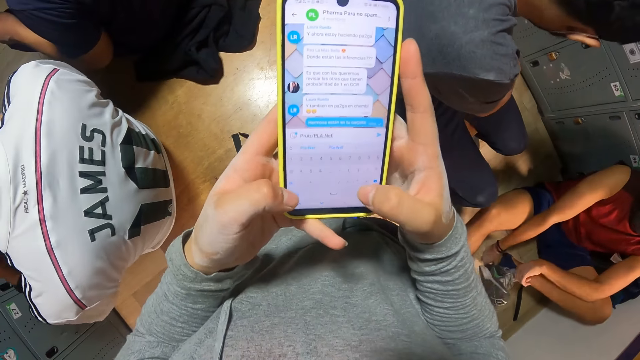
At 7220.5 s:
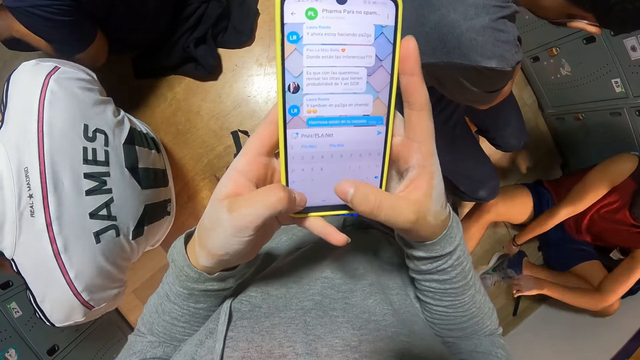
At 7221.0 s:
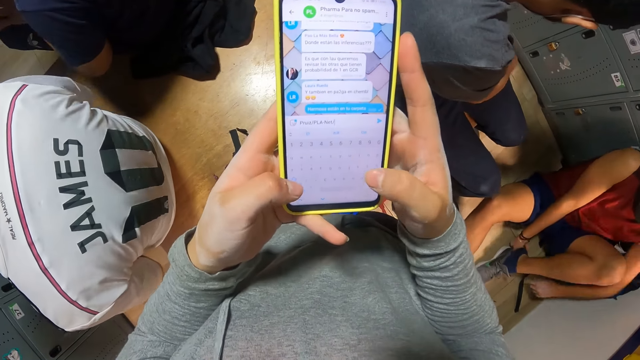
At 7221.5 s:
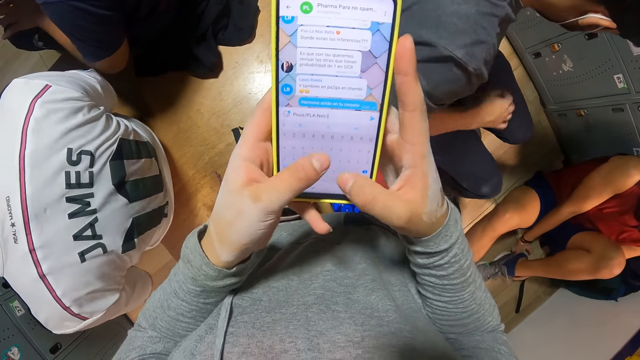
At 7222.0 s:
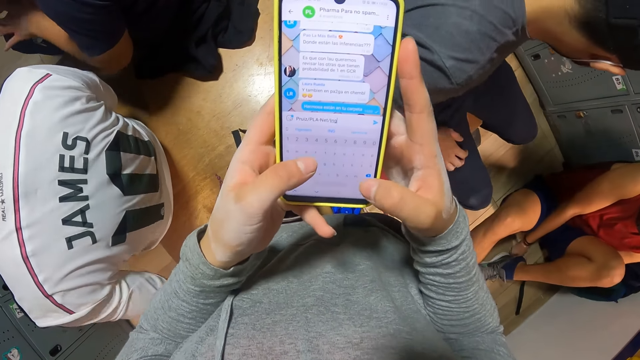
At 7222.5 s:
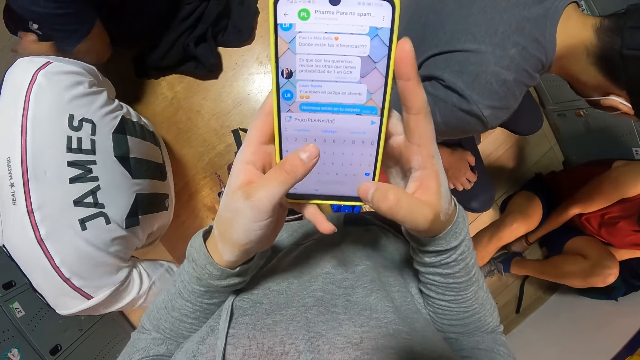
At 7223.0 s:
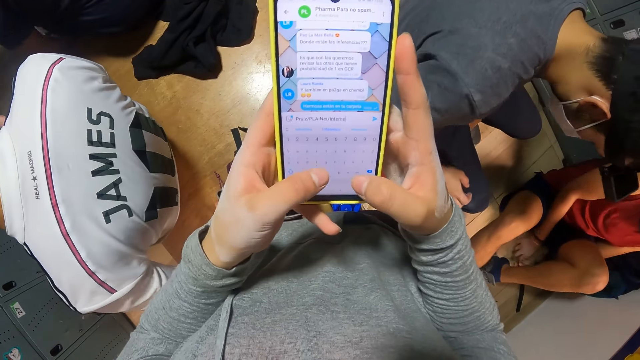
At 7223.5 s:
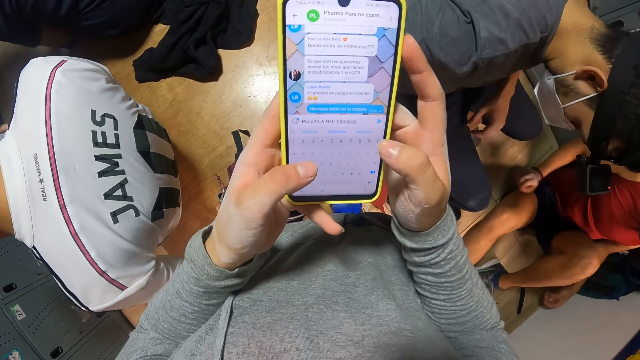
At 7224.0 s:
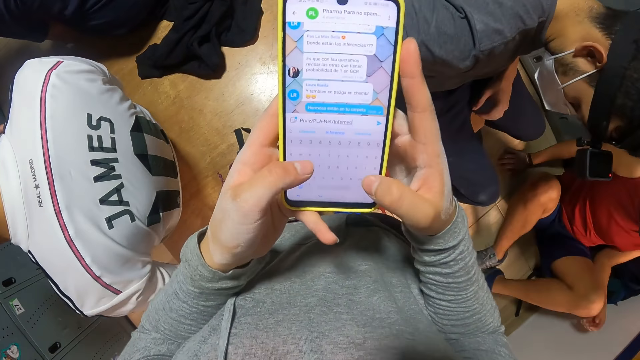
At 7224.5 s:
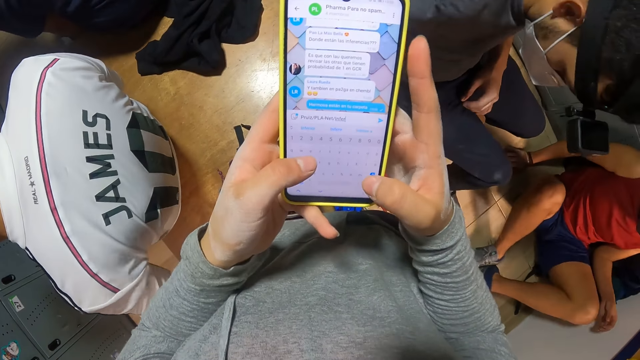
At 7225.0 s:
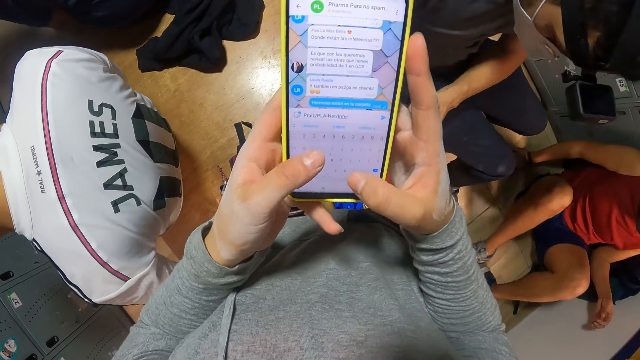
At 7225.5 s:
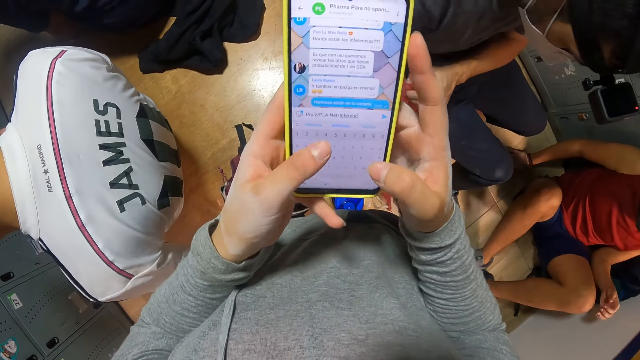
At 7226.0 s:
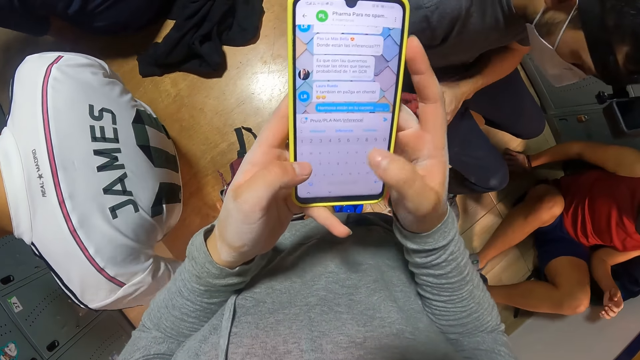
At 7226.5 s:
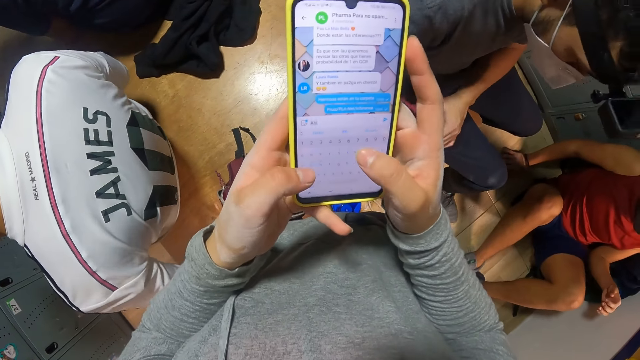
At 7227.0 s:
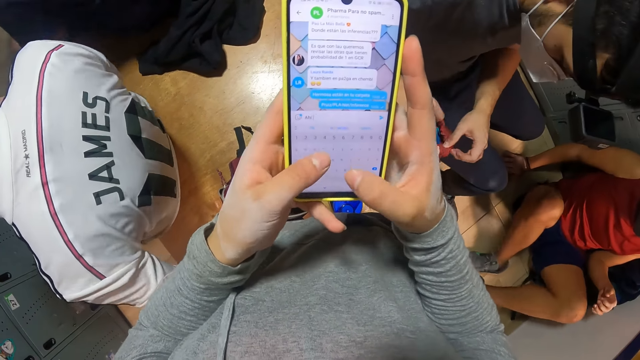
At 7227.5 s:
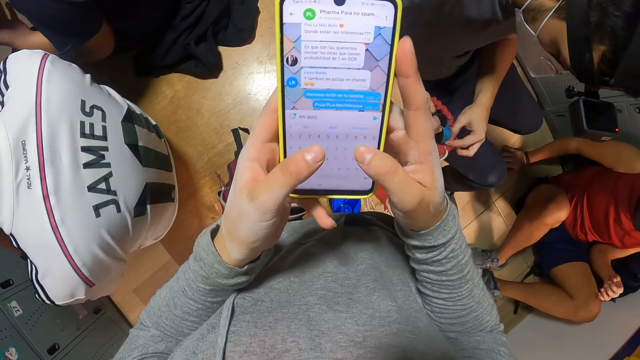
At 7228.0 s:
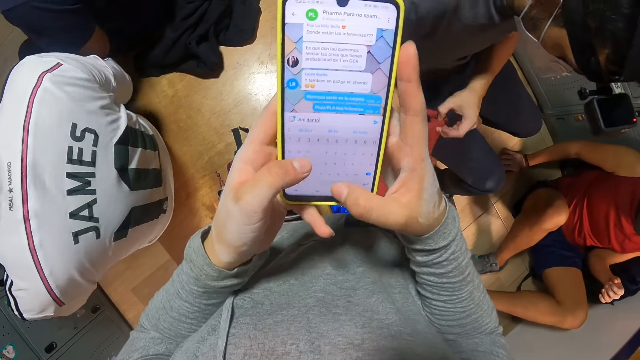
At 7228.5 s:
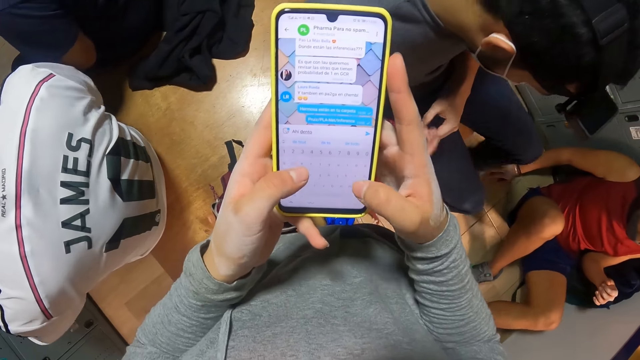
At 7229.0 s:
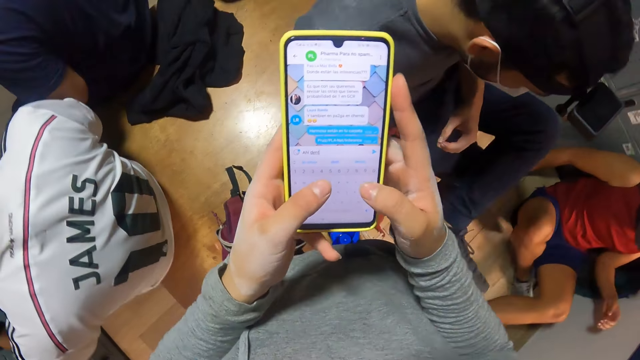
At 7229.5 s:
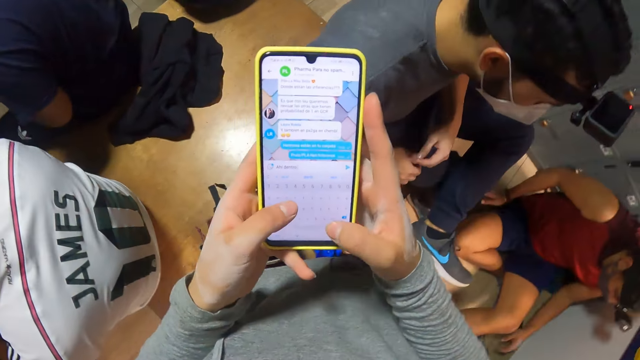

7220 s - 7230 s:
The camera wearer operates the phone. A woman wears her shoe. A man holds the bag on the bench with his left hand. Another man moves his hand in the backpack. The first man pulls a cloth in the bag with his right hand and pushes the cloth into the bag with his right hand.

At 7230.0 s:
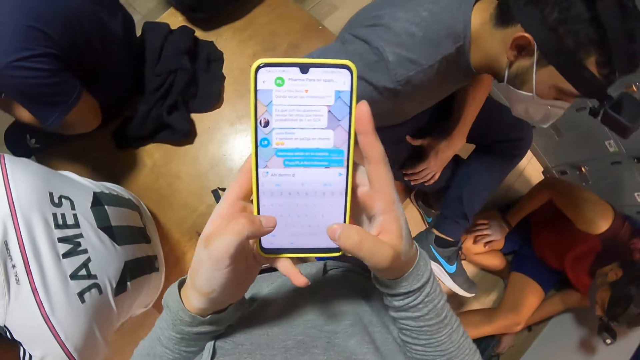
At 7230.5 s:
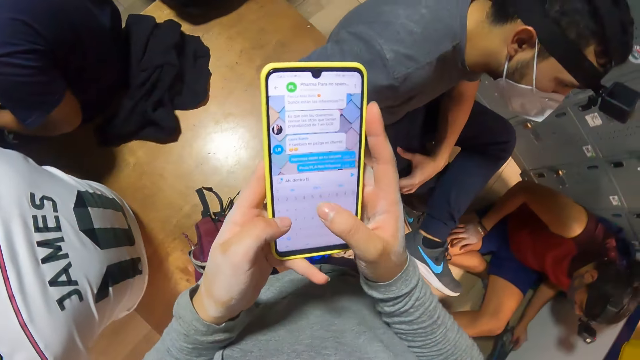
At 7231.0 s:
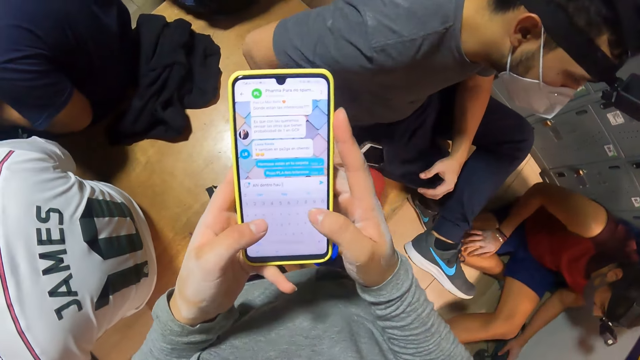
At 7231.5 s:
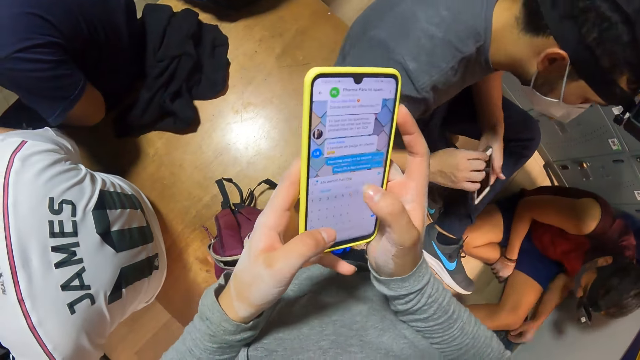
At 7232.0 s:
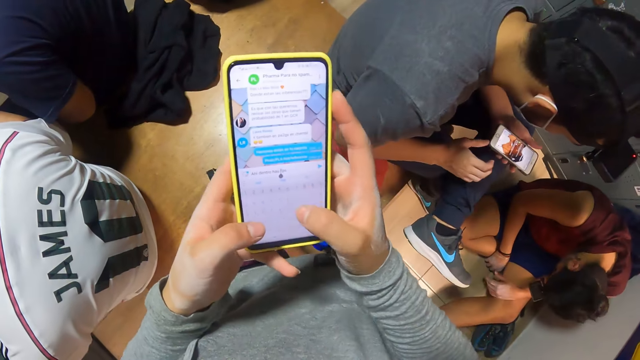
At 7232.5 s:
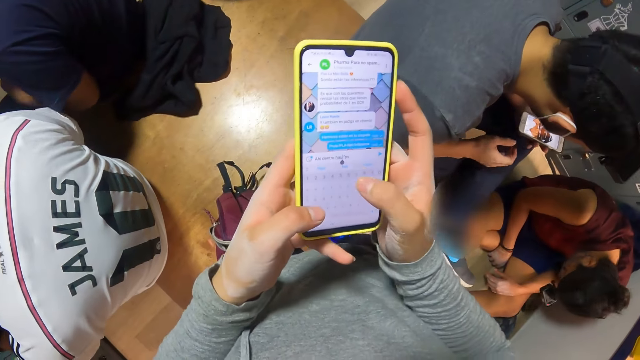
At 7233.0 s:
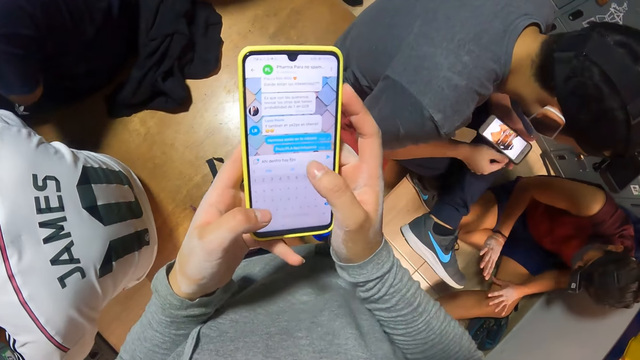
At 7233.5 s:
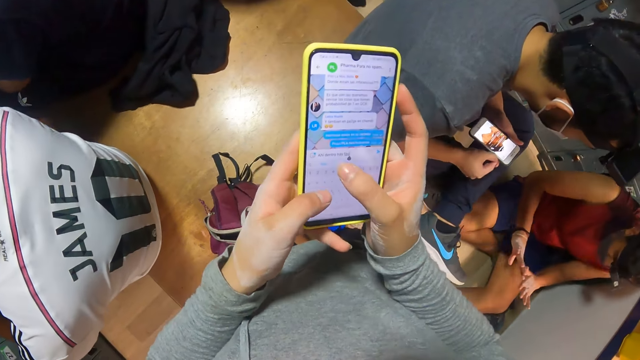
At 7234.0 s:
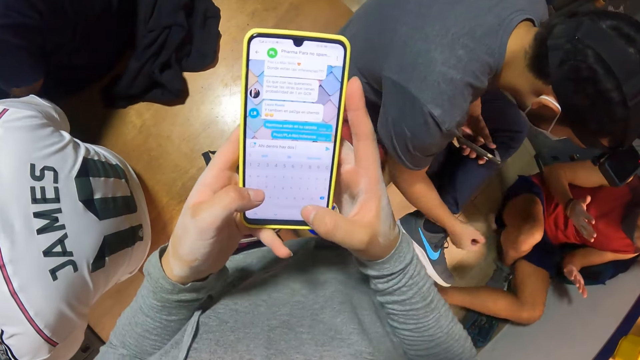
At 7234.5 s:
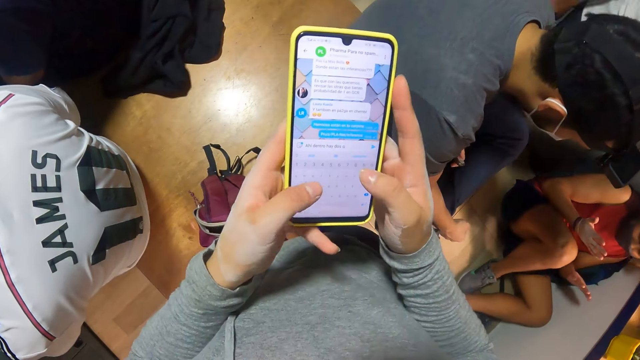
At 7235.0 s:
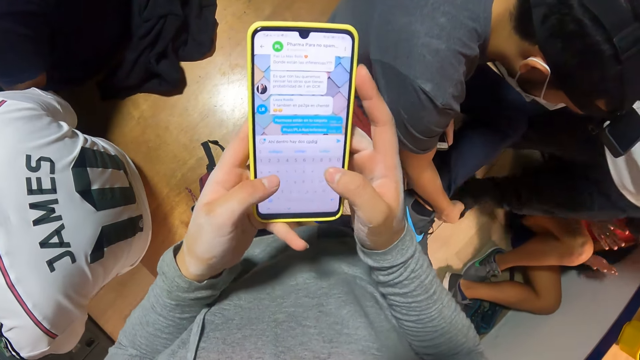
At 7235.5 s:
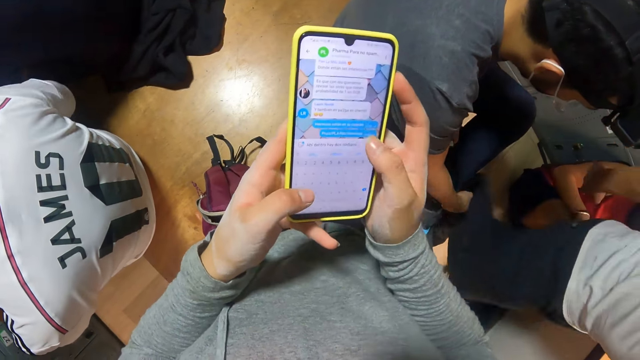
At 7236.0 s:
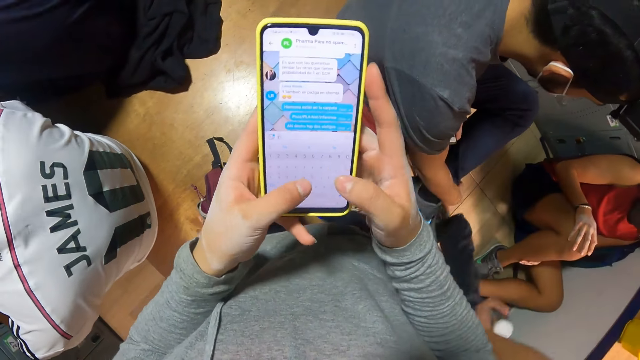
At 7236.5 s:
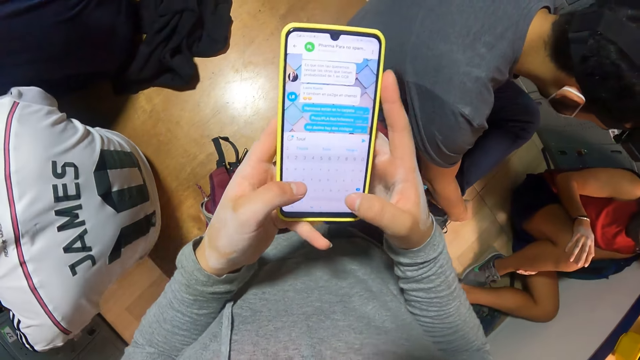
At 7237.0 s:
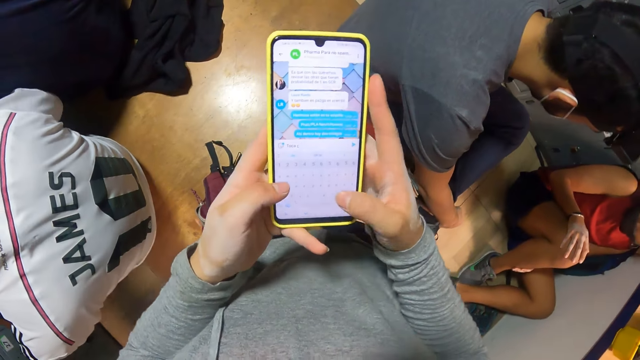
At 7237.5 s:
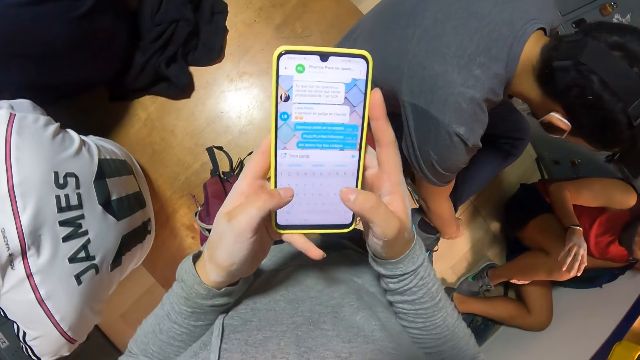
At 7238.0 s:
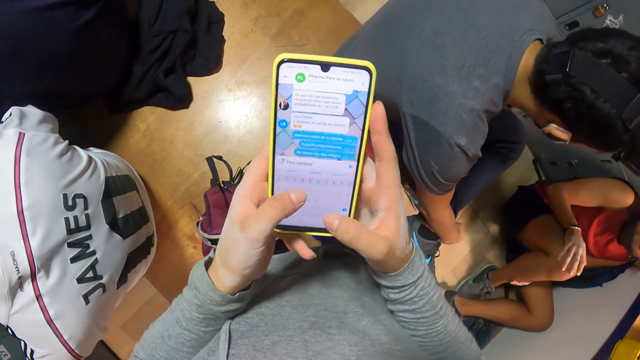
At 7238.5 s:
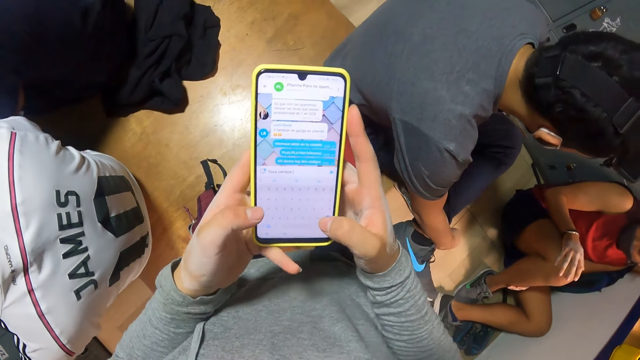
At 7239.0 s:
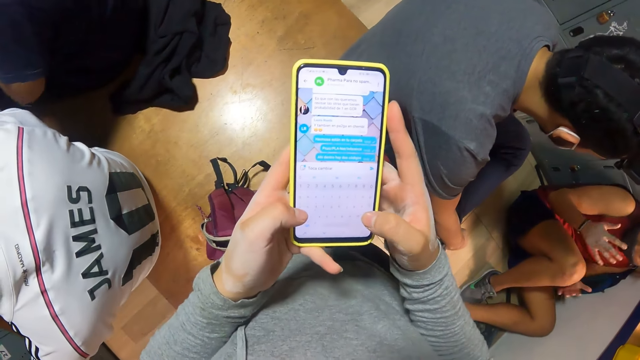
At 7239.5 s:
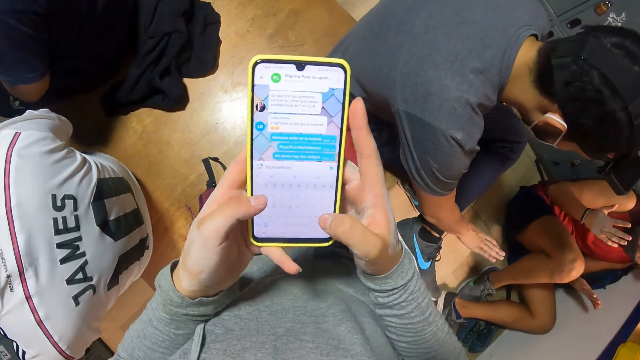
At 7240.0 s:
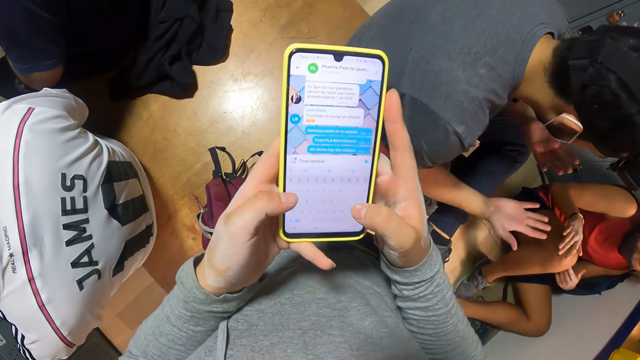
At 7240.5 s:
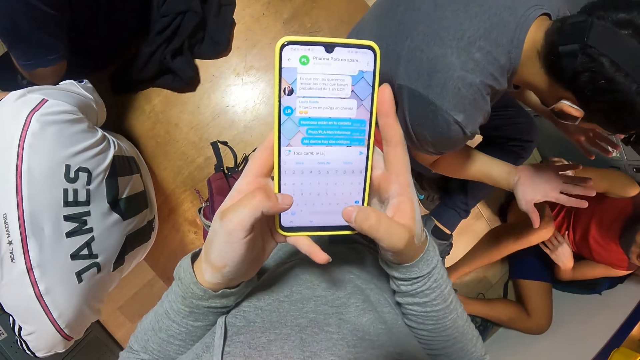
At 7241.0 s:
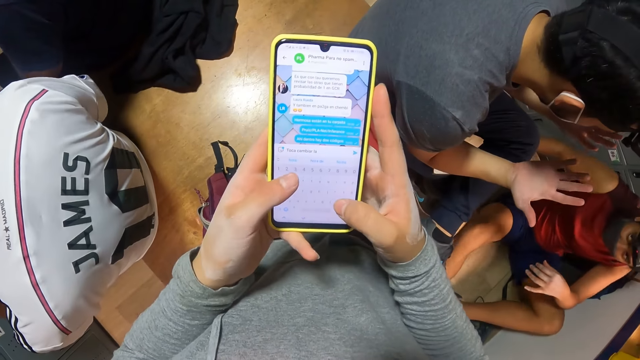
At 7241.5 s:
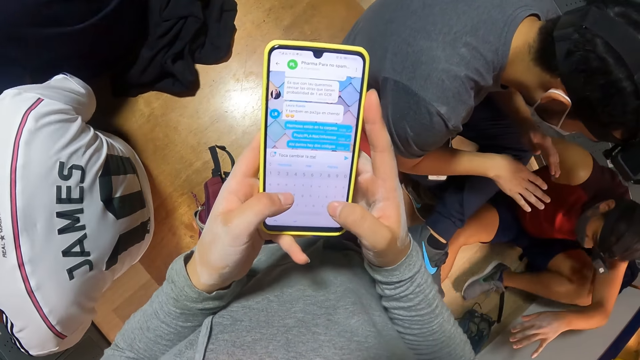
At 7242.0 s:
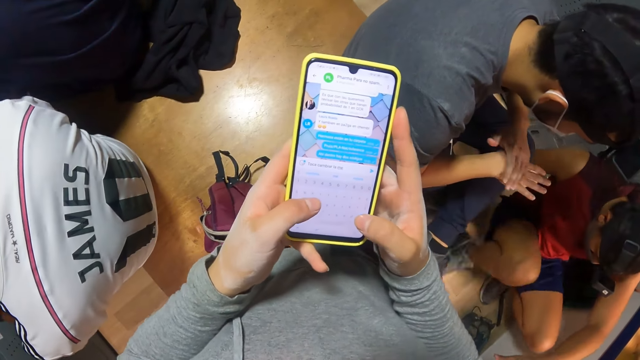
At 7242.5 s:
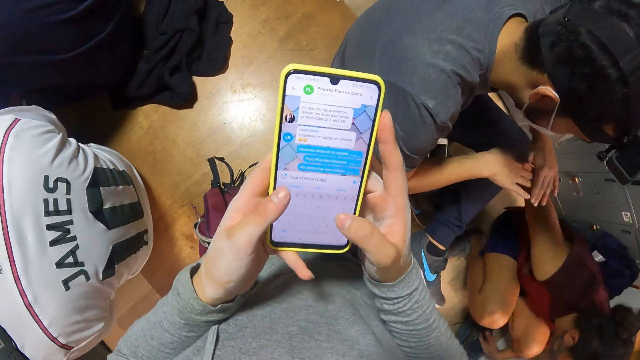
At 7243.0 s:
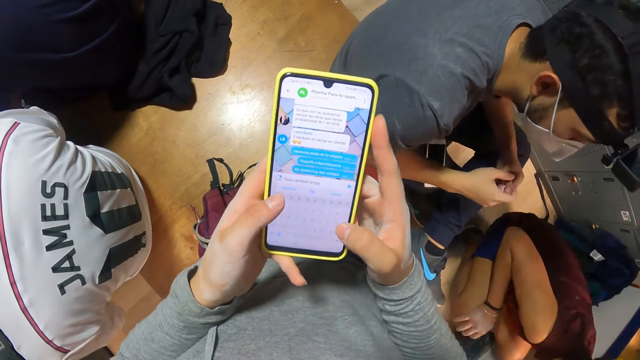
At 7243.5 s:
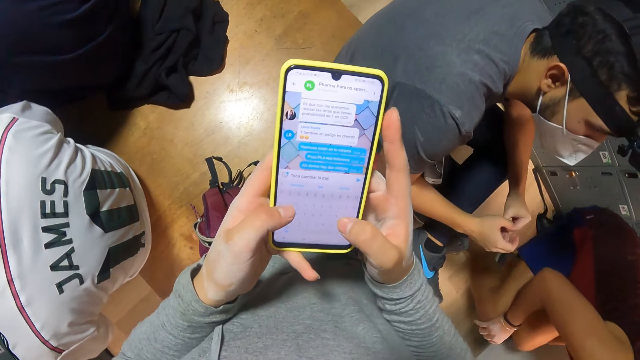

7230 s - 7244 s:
A man touches clothes on the floor with his left hand. Another man pulls out a phone from his right trouser pocket with his right hand, passes the phone in his right hand to his left hand, and operates the phone in his left hand with his right hand. A woman looks at her hands. The second man places the phone in his left hand on his lap. The camera wearer operates the phone. The woman lifts her hands. The first man stands up from the floor. The second man rubs his right hand with his left hand. The woman stands up.
